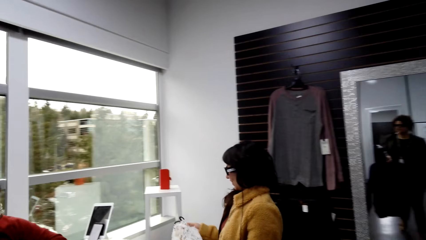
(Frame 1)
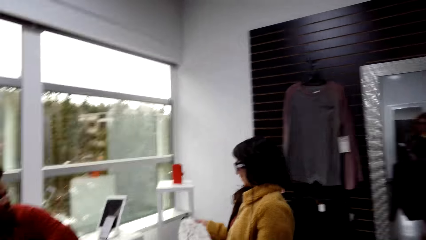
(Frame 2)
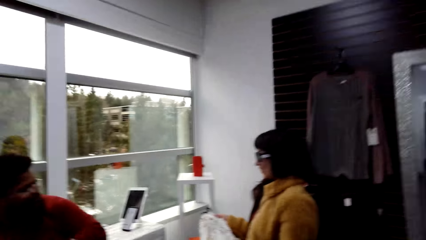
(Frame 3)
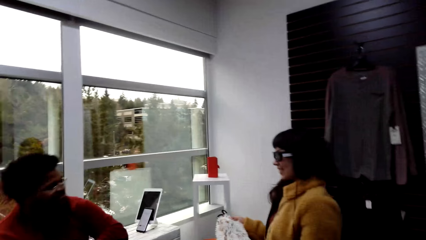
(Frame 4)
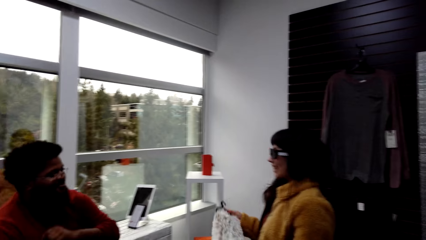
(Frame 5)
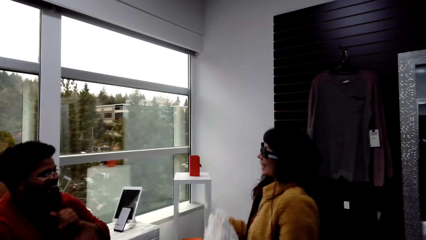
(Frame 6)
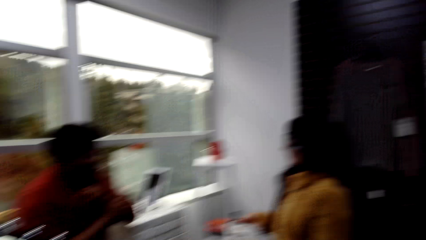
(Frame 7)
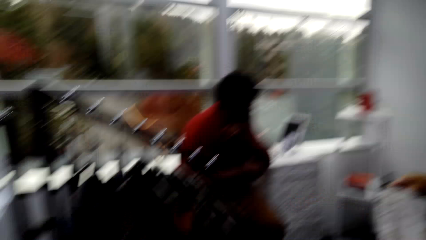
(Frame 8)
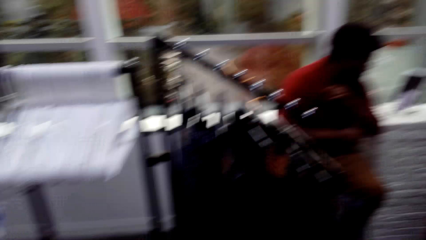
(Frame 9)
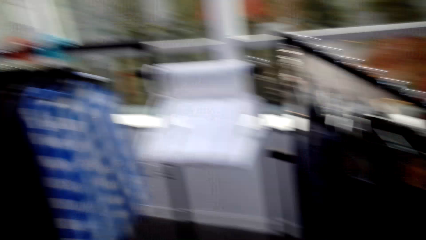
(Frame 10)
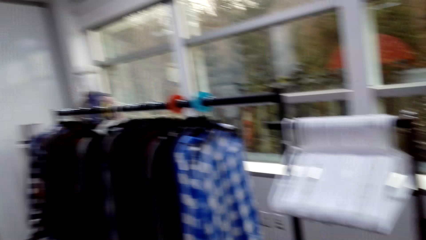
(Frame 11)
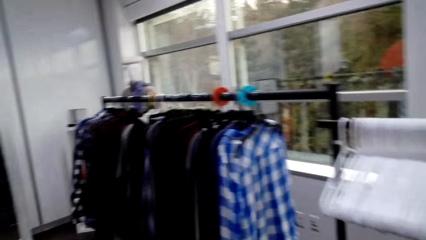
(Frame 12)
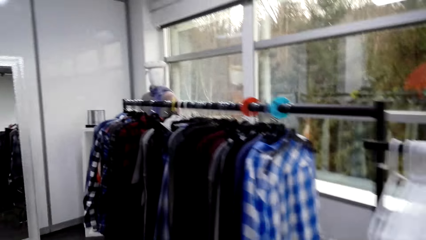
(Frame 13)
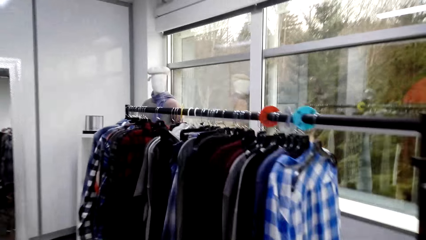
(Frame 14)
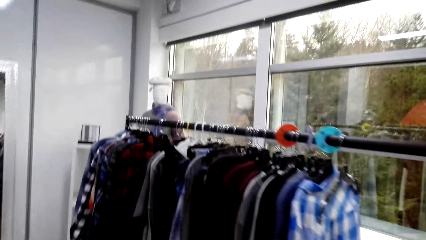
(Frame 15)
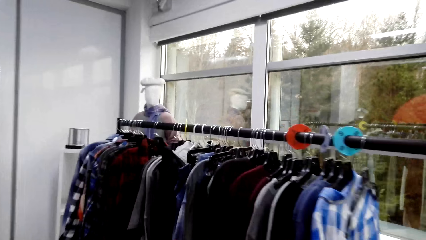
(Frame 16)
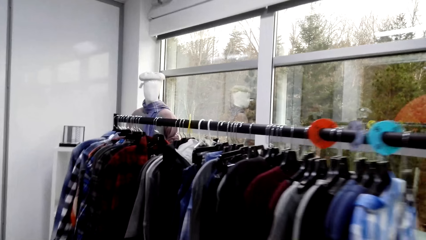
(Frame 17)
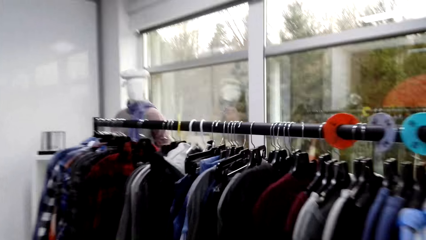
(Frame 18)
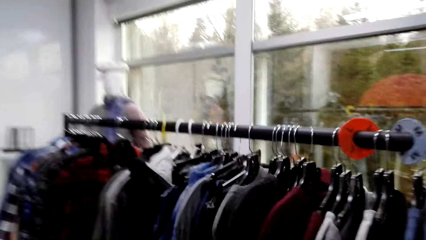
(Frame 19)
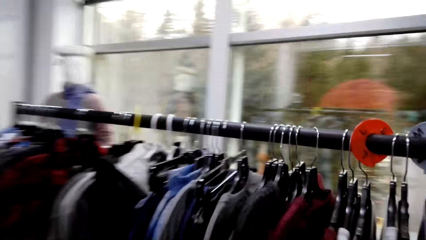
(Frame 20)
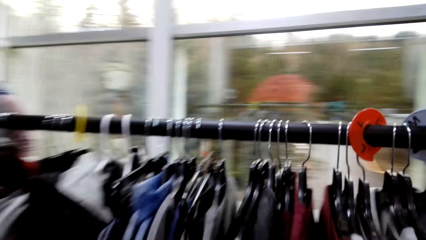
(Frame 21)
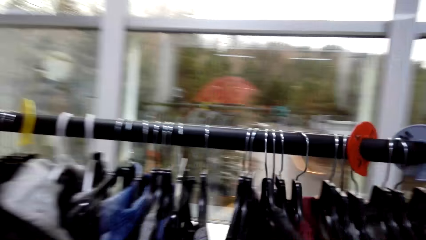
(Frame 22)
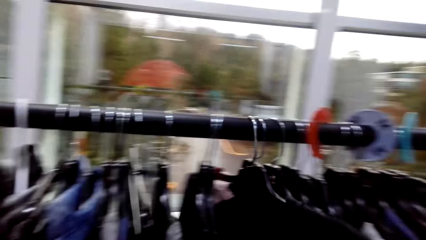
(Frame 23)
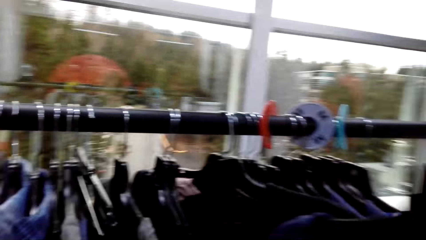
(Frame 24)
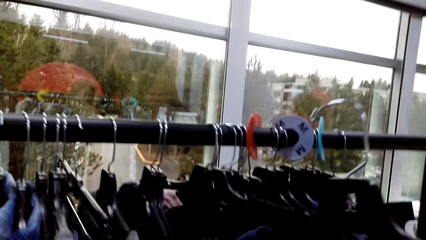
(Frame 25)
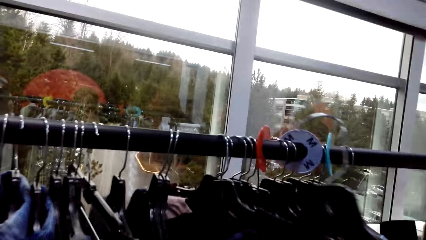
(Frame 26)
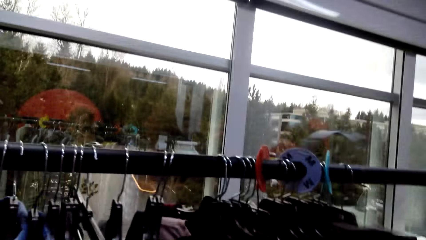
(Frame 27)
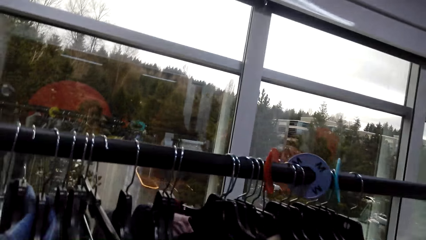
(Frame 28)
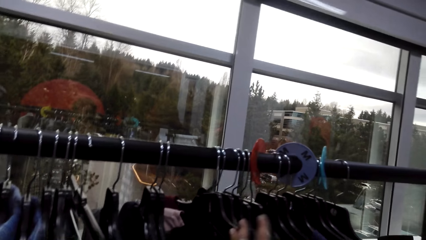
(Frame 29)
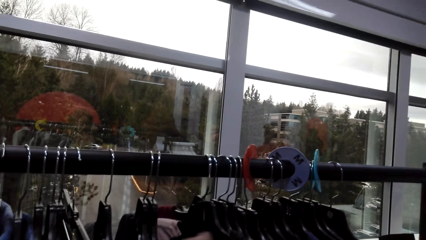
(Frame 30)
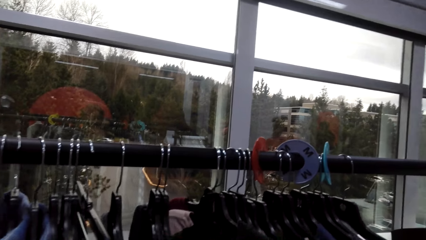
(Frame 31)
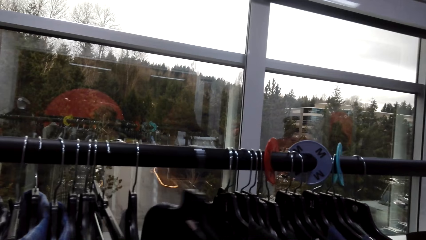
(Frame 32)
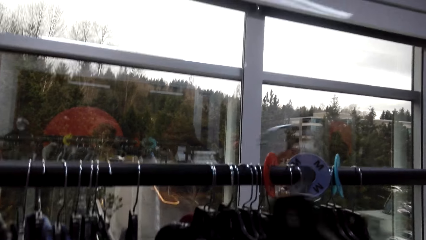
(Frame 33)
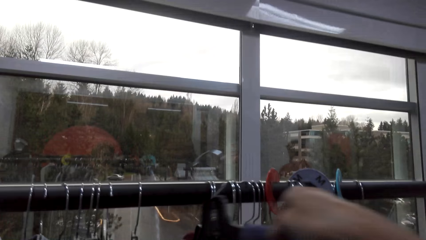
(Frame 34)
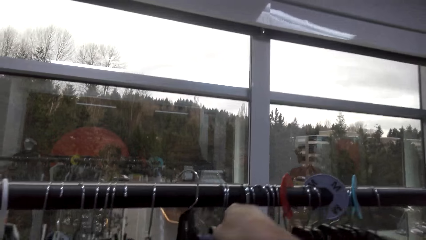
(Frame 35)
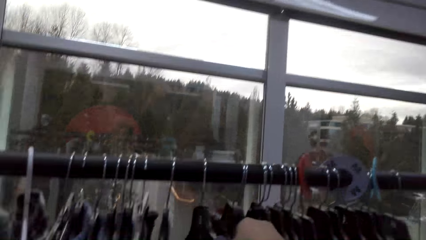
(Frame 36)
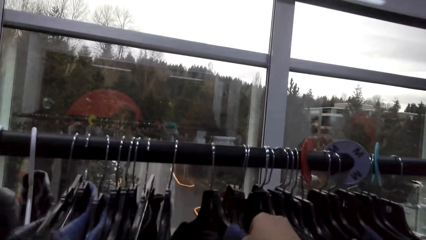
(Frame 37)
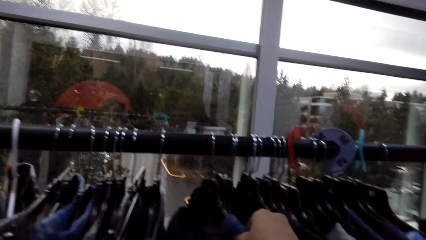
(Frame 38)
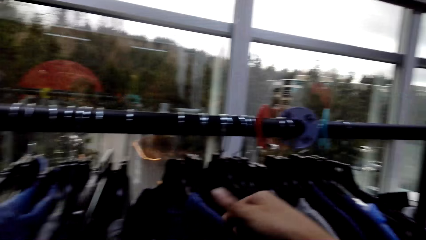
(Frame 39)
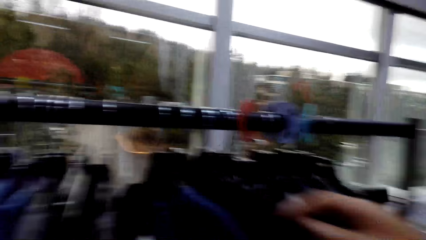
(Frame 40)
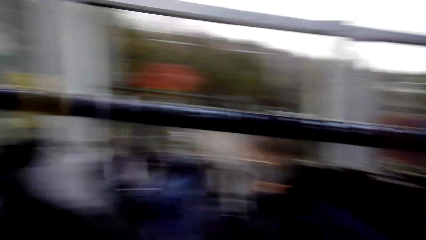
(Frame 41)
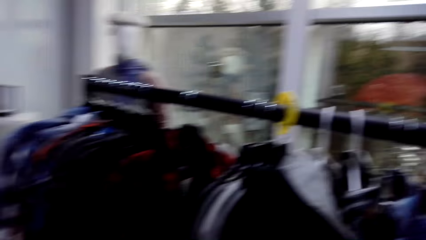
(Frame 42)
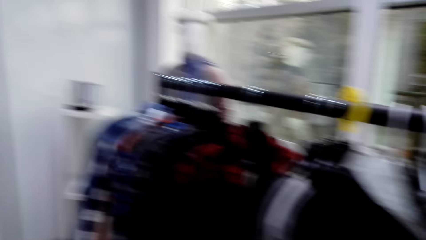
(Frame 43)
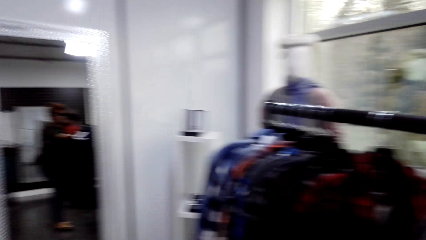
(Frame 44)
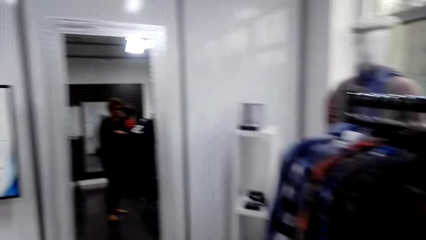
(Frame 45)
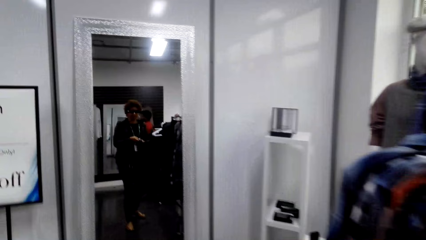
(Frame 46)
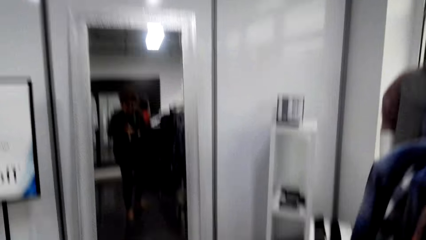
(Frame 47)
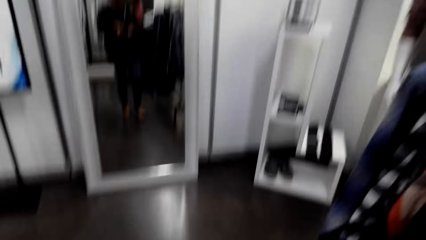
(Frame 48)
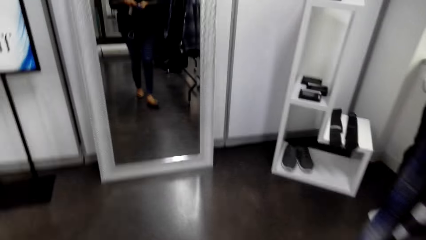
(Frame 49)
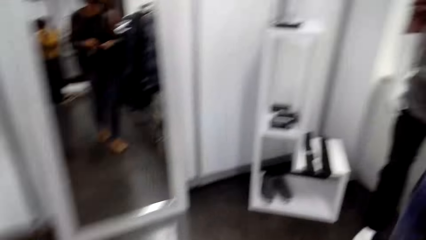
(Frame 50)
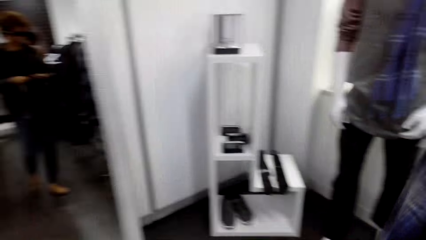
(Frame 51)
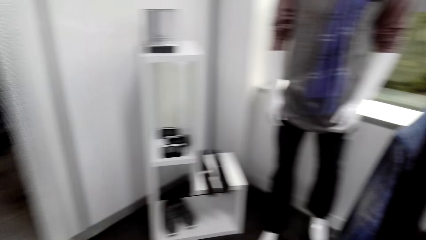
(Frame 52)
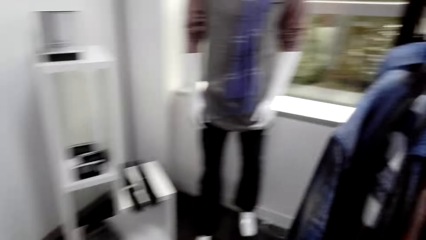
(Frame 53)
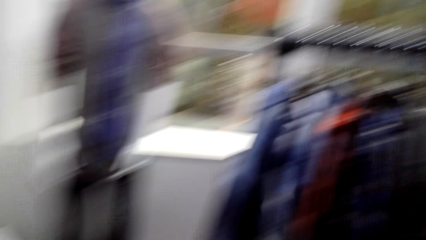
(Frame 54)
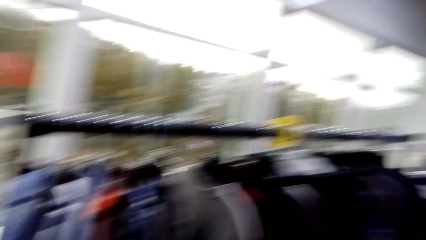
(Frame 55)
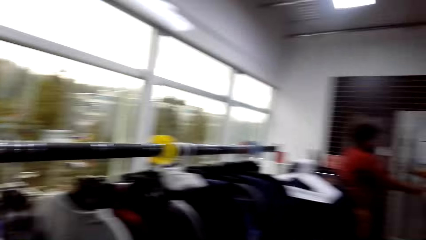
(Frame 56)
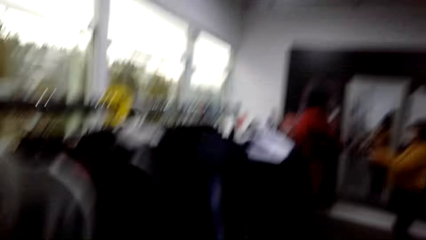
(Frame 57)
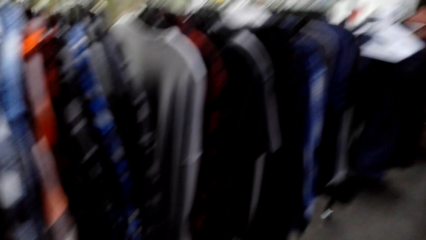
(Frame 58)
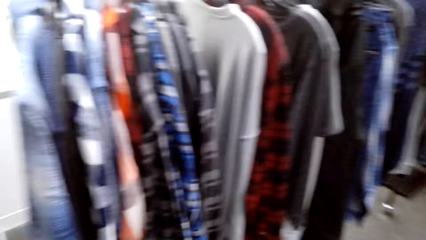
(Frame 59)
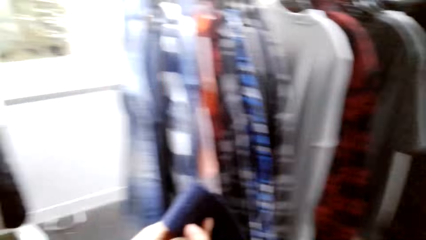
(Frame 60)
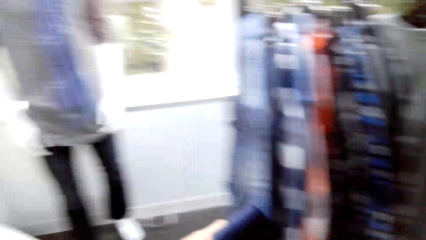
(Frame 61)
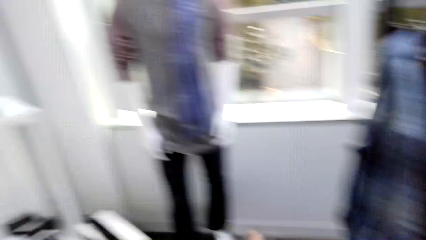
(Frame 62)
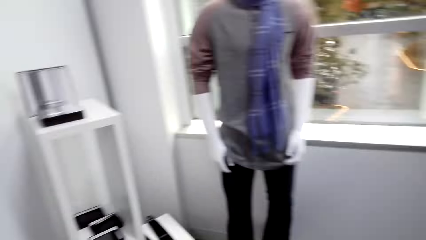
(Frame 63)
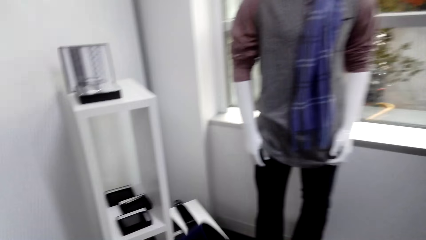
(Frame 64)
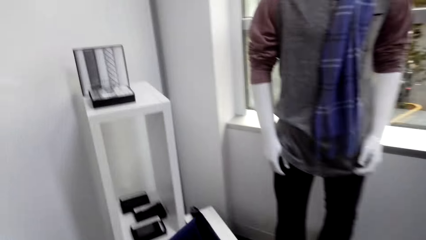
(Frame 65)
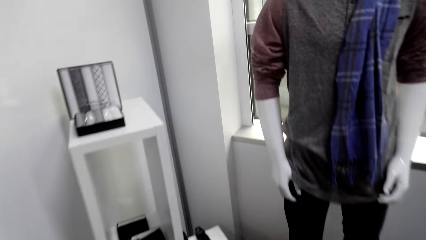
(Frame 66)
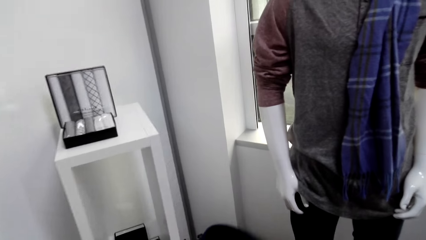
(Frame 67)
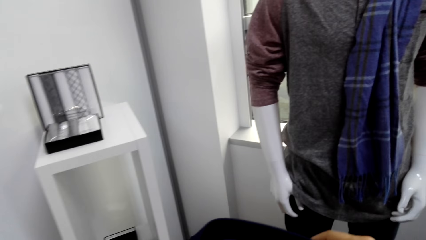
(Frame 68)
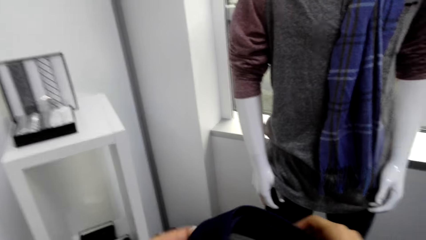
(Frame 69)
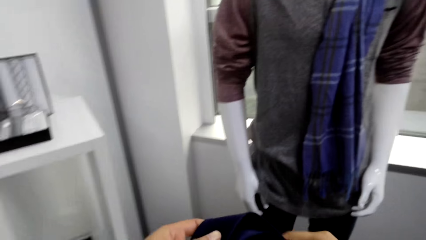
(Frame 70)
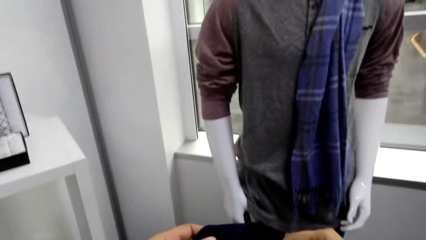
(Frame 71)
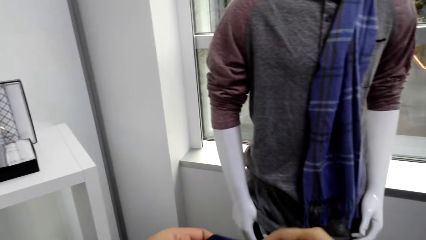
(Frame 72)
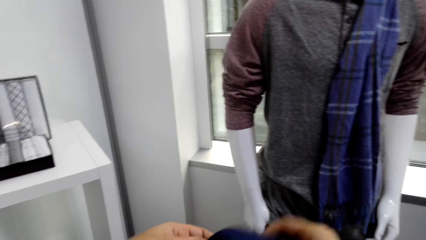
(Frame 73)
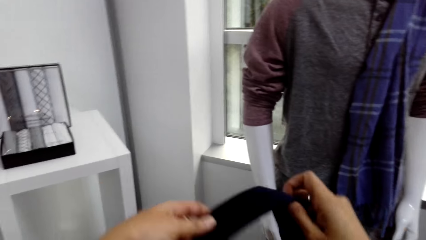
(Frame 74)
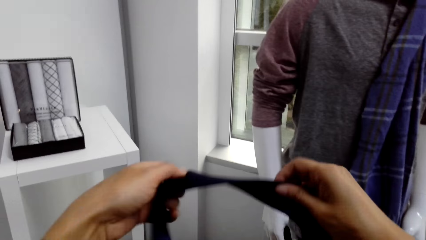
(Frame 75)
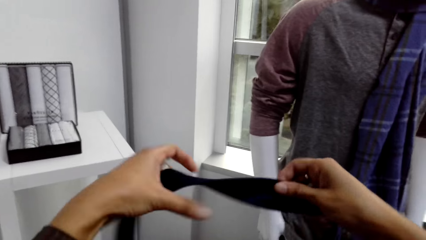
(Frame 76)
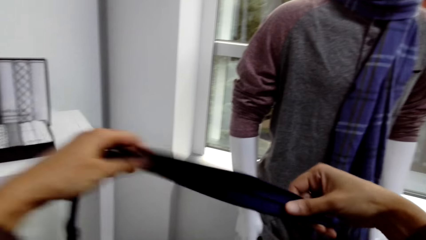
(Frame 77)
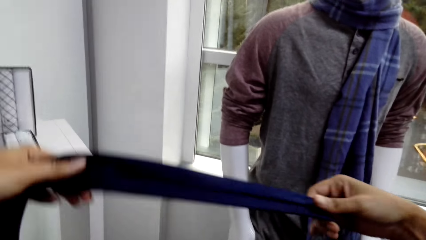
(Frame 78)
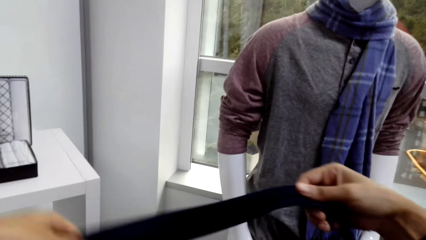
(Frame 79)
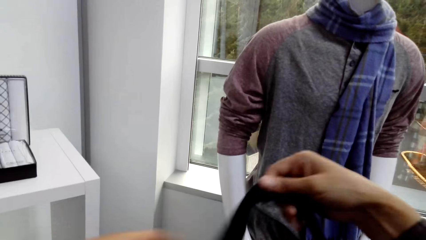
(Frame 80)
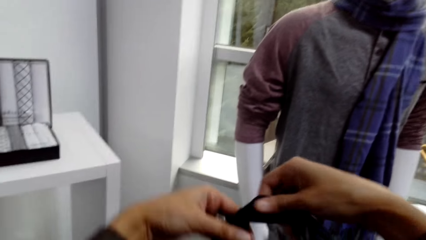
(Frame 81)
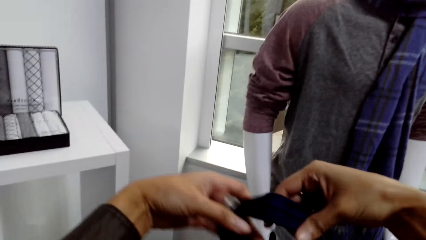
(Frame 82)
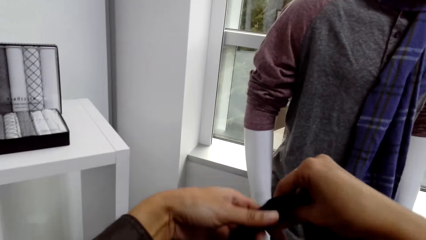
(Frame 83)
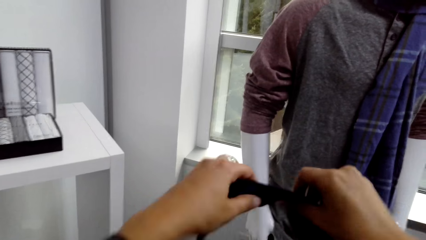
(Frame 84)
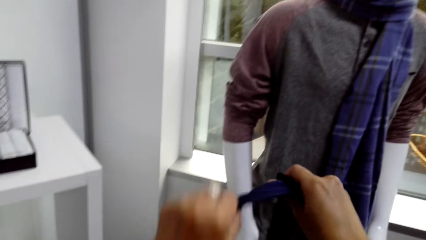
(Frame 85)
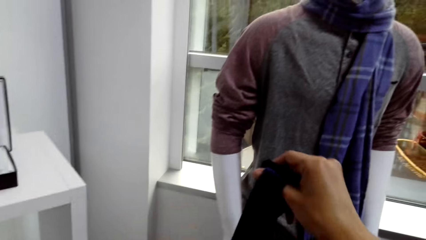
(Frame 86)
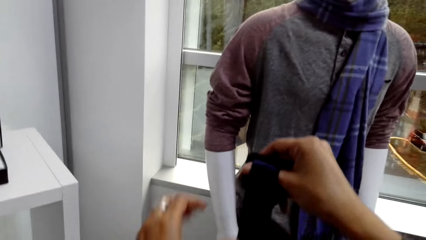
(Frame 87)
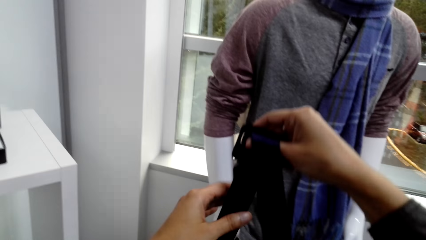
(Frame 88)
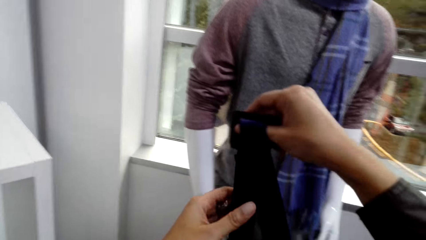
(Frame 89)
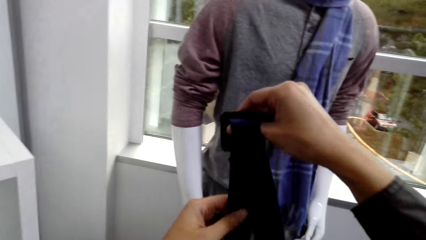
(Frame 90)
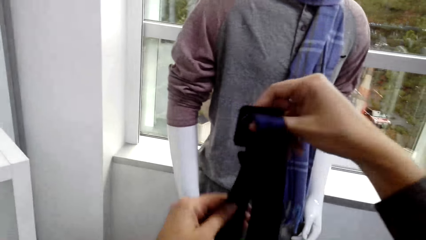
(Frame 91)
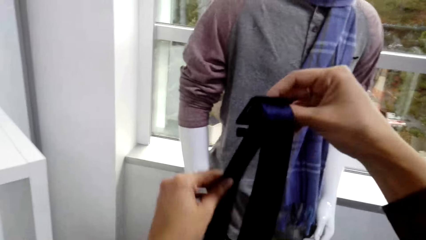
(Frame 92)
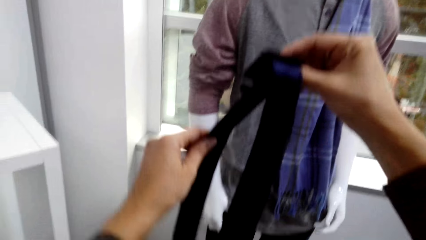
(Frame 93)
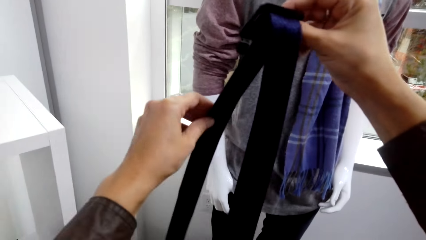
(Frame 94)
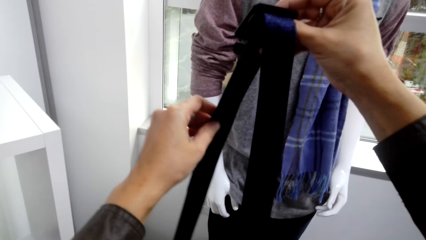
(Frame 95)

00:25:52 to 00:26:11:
A person checks out the scarf. The camera wearer walks round the shop cloth. They return the cloth on the pole, put a hanger on the rack. They walk round the shop cloth. They fold the belt. They try to tie a tie.
